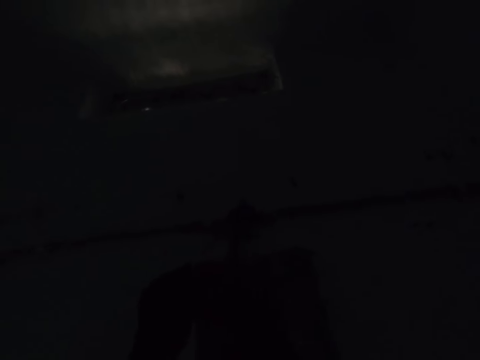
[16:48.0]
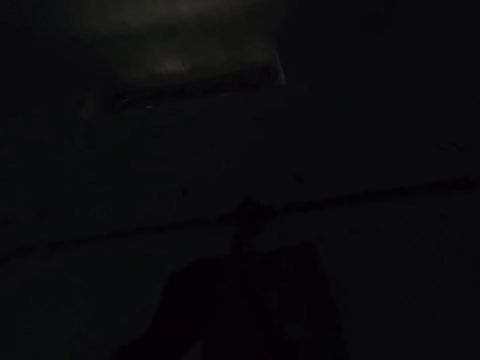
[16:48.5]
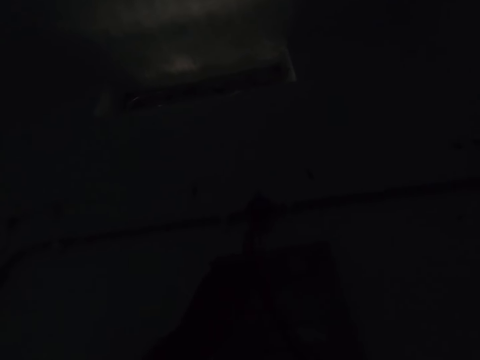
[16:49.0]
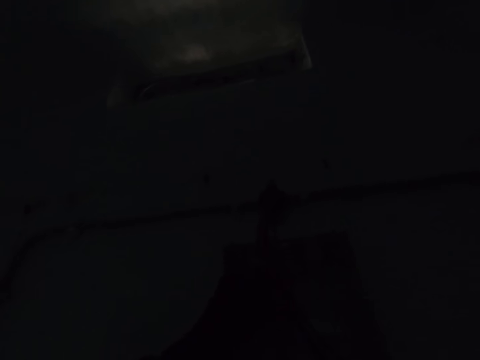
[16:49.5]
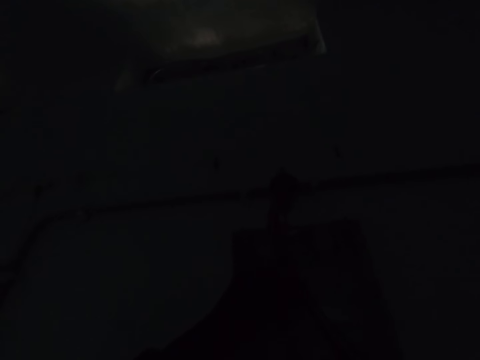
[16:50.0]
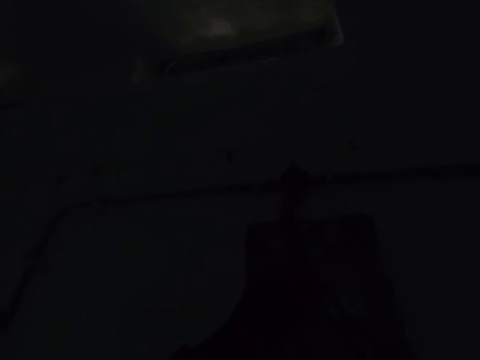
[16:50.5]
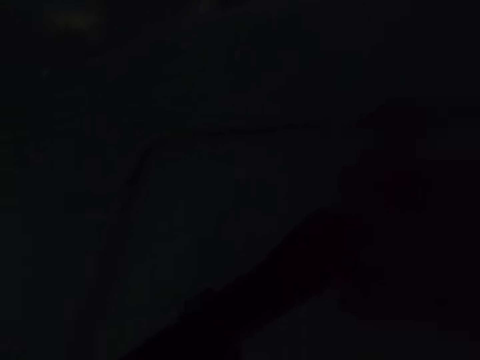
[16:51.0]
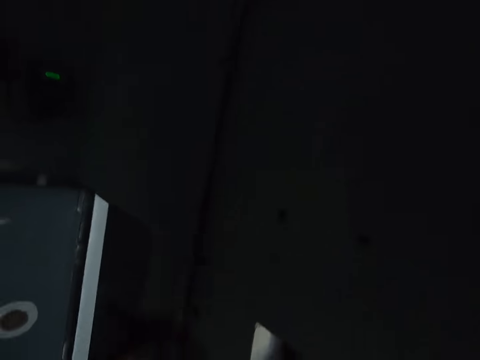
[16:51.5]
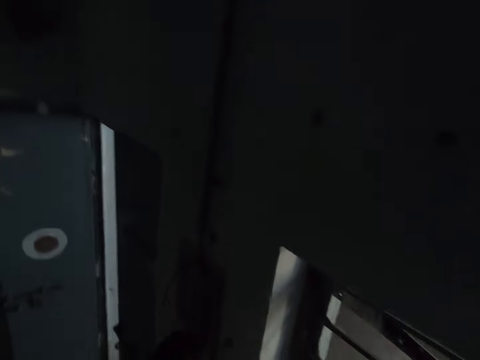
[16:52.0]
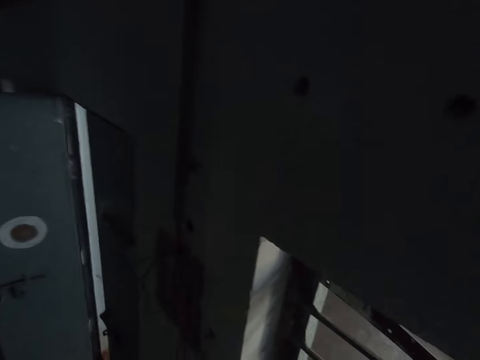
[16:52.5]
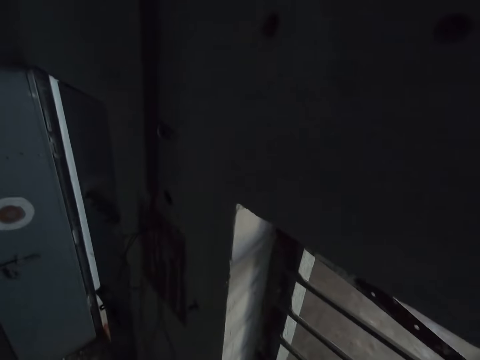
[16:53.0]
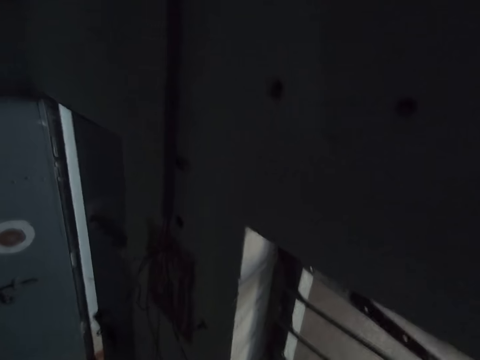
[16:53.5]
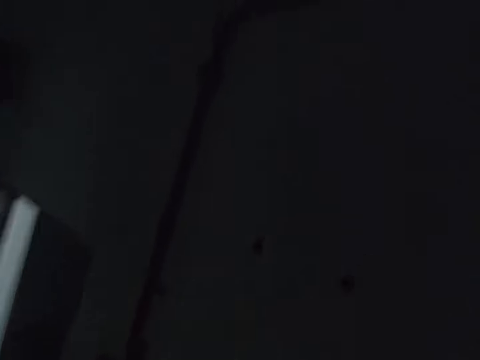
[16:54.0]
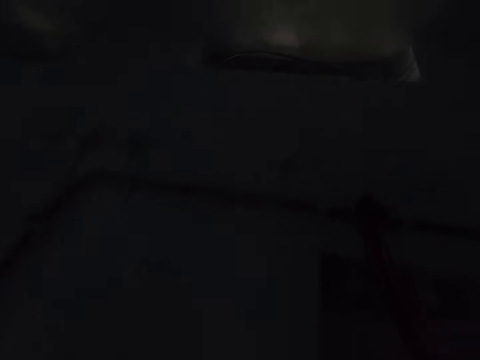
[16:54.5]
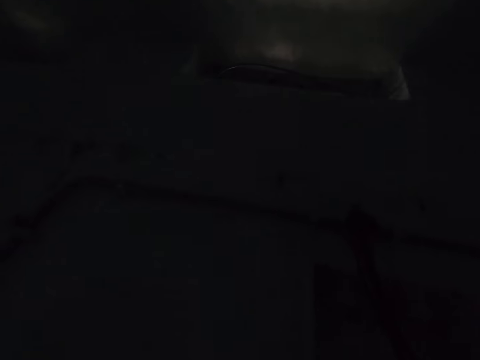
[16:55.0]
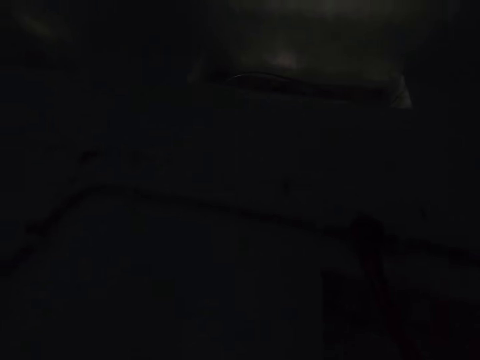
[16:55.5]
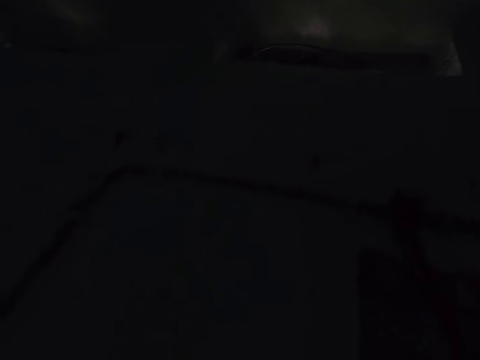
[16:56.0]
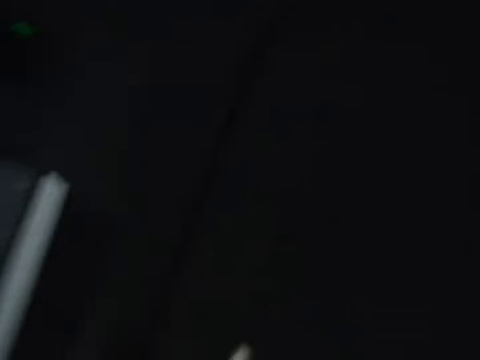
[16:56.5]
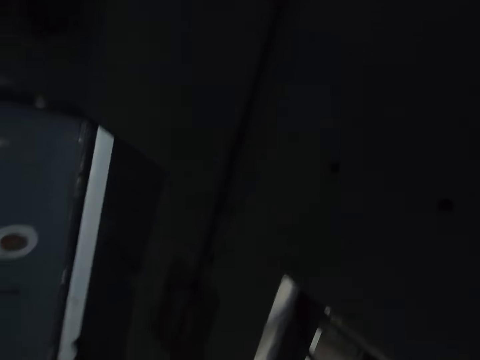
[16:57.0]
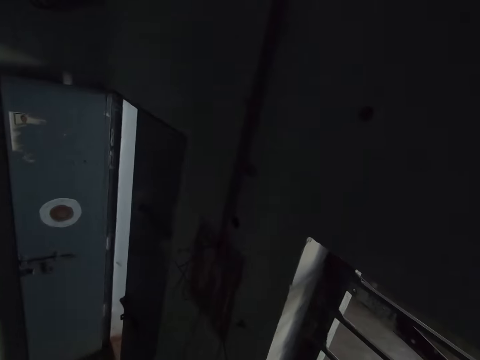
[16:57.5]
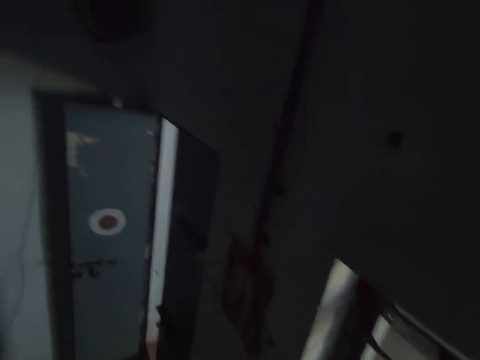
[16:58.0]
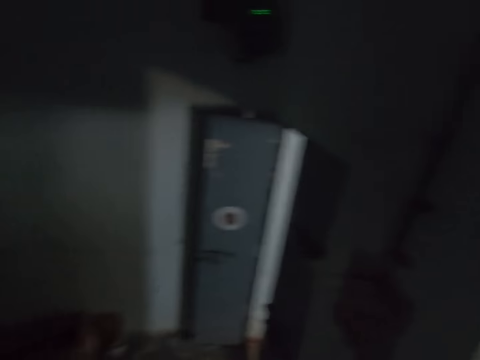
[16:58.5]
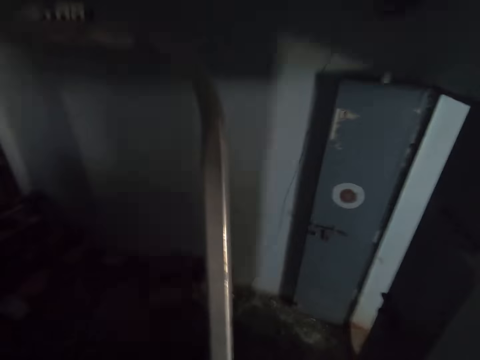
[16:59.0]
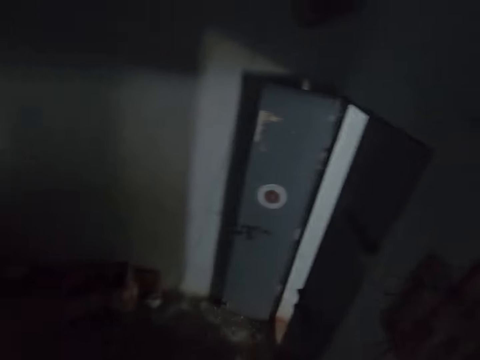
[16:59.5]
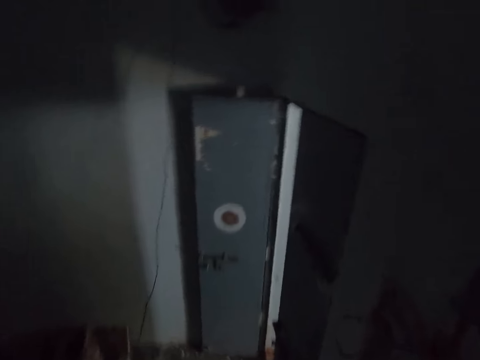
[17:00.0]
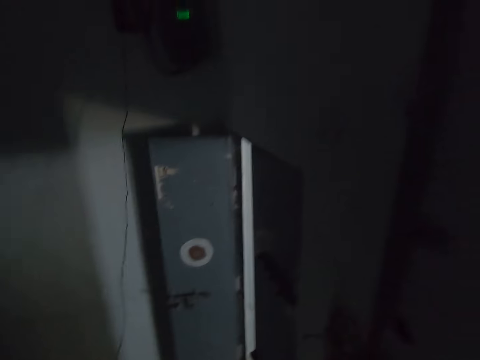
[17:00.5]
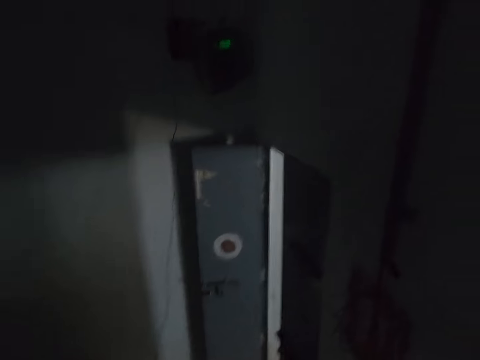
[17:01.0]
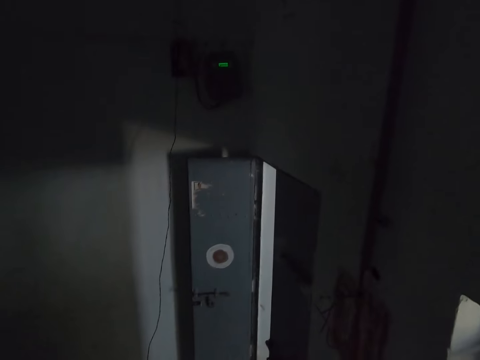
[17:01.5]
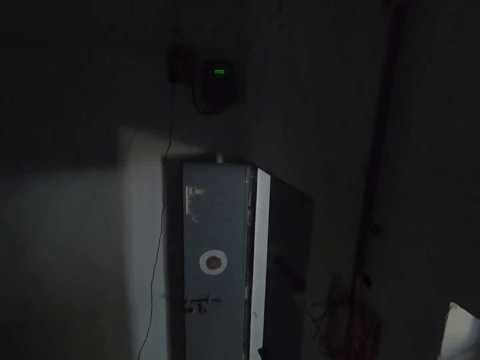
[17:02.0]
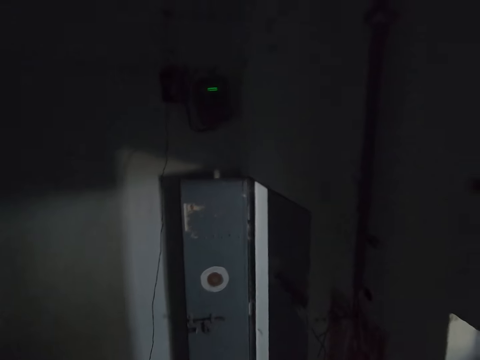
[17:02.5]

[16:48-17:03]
The camera wearer installs cables in the house. They look around.

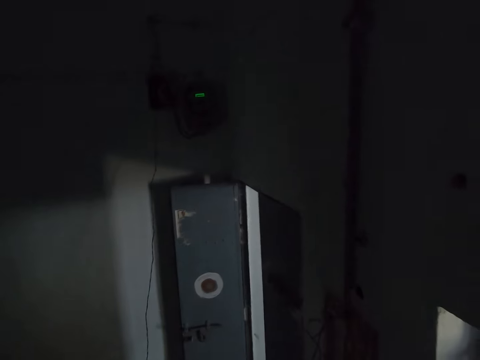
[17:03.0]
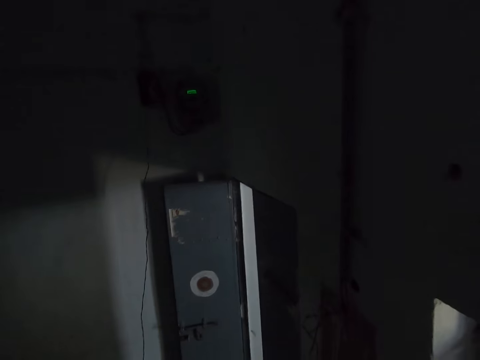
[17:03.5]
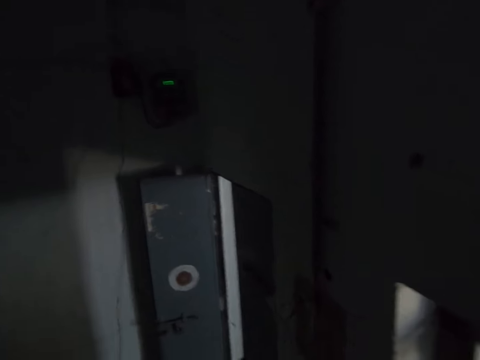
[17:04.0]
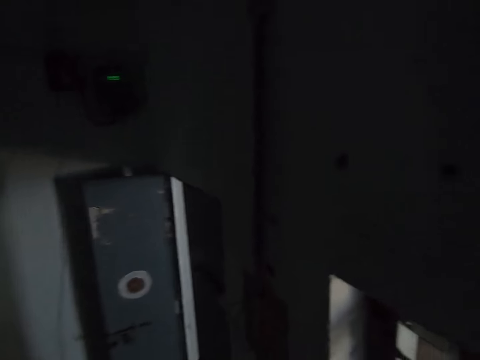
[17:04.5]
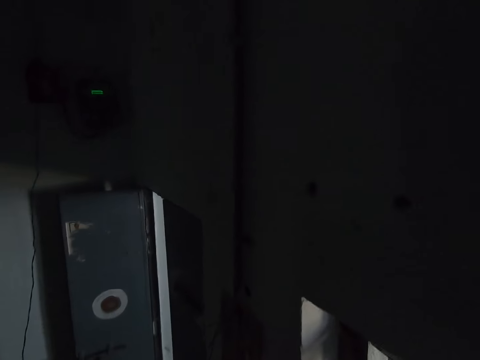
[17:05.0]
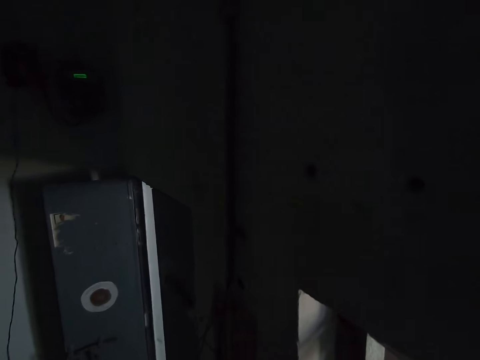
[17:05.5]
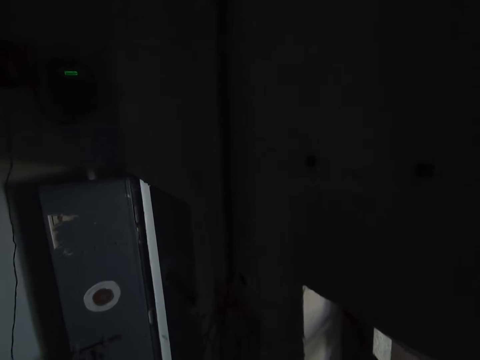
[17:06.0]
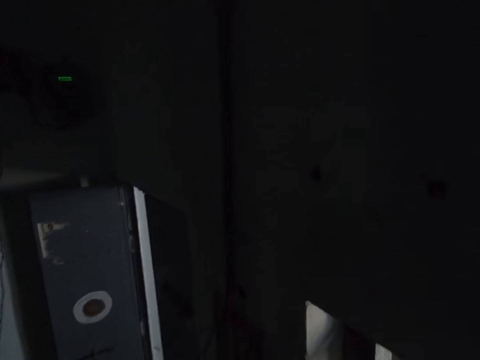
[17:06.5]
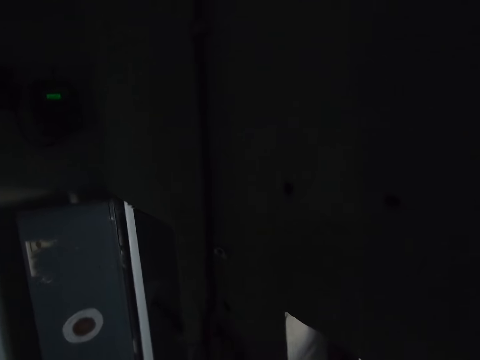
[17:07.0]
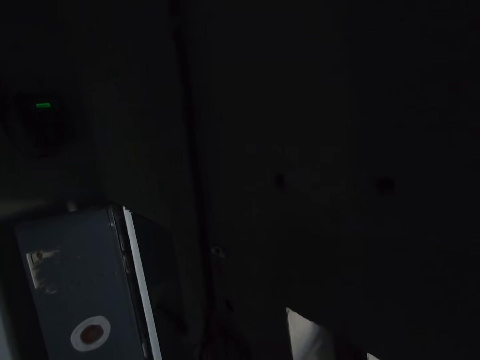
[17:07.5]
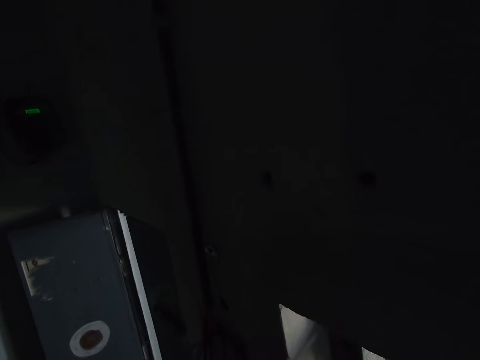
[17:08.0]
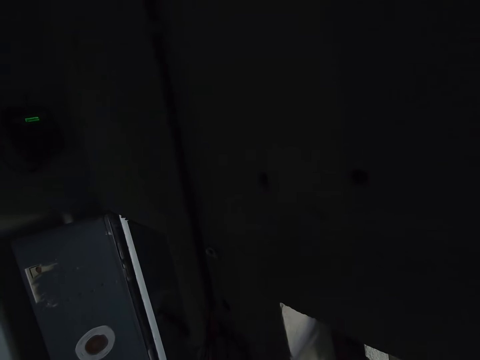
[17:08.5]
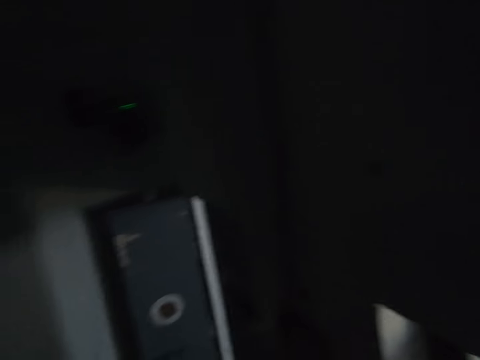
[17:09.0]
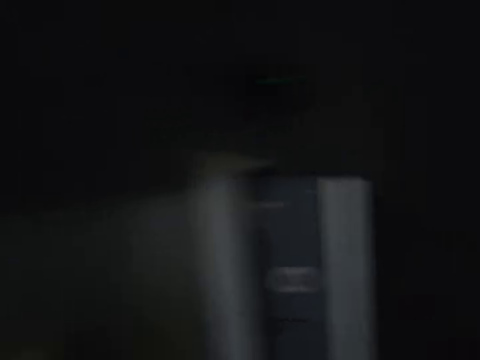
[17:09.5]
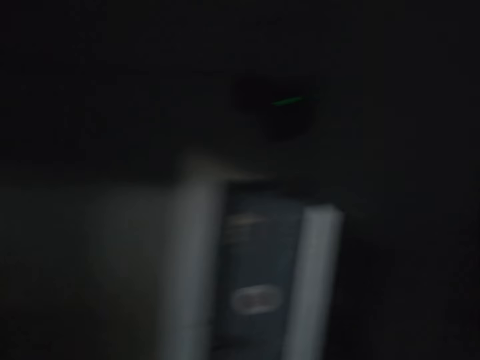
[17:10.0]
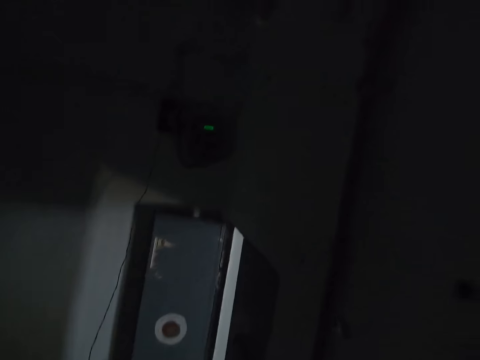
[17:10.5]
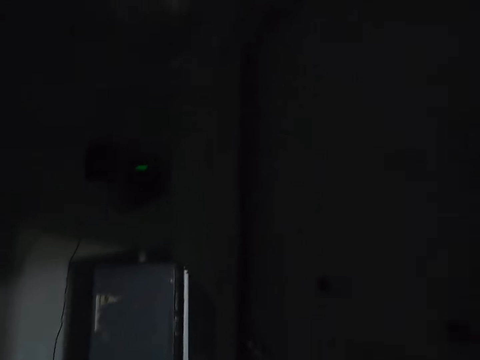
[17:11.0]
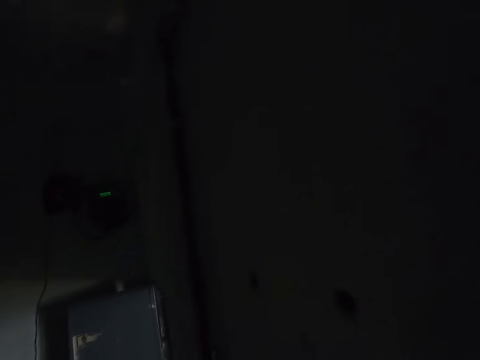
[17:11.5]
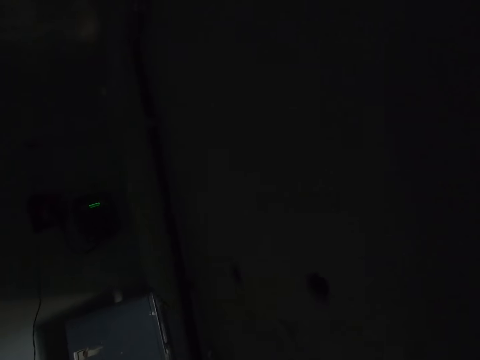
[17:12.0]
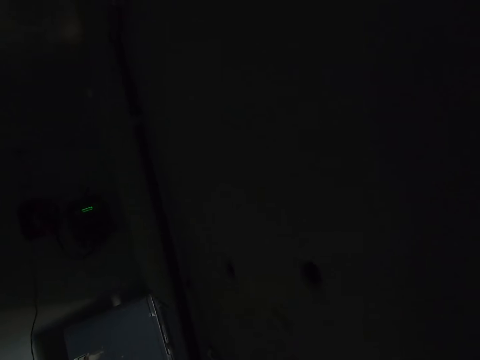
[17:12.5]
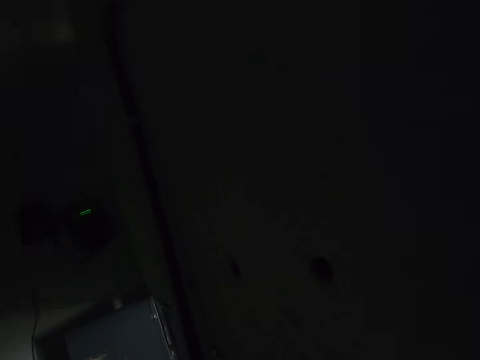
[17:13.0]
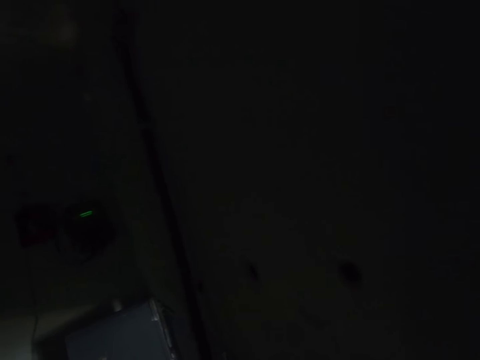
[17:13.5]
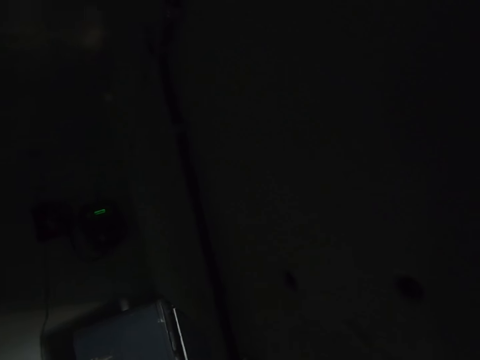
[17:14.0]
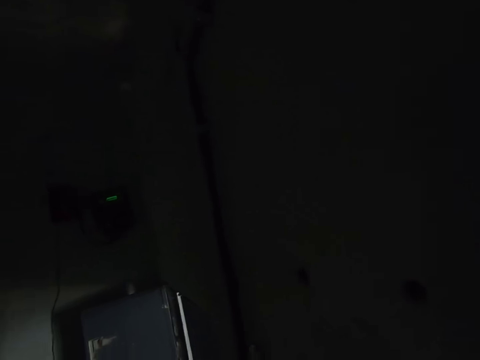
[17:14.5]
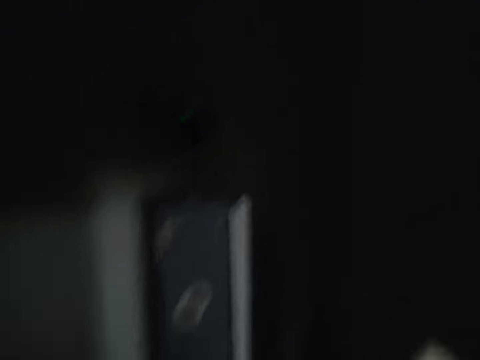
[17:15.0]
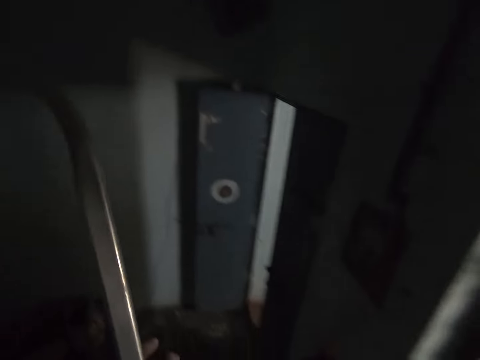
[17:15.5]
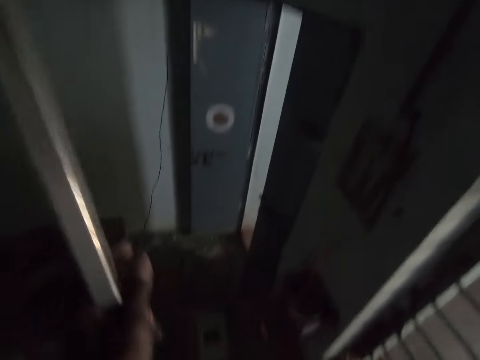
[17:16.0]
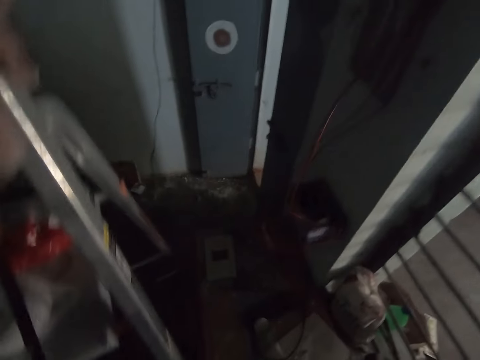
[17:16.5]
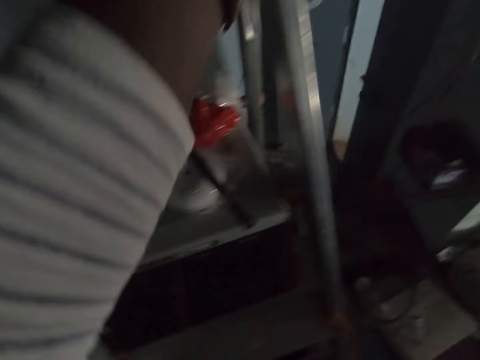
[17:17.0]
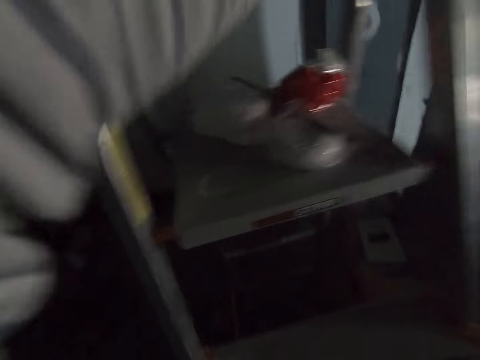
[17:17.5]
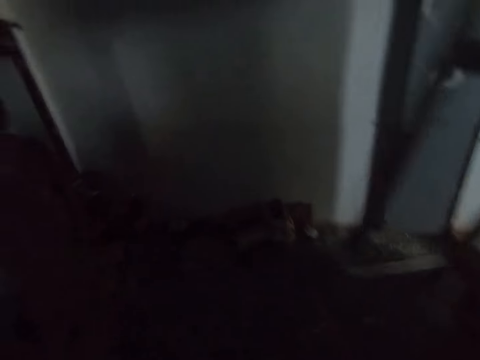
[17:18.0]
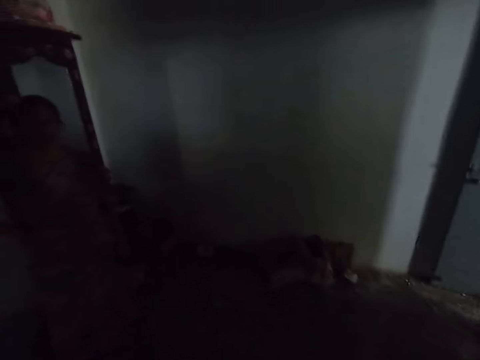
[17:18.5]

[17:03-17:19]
The camera wearer installs cables in the house. They look around. They get off the ladder.
